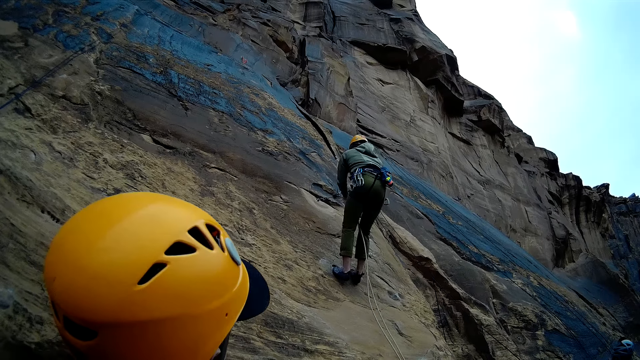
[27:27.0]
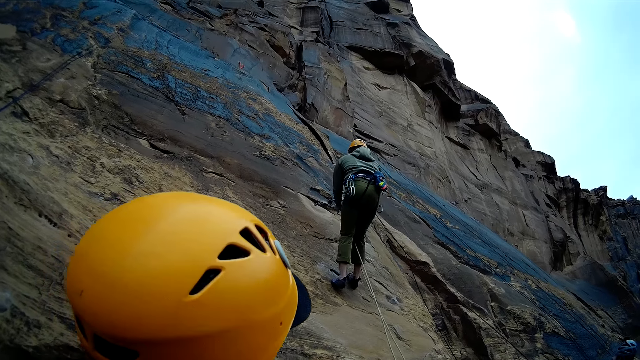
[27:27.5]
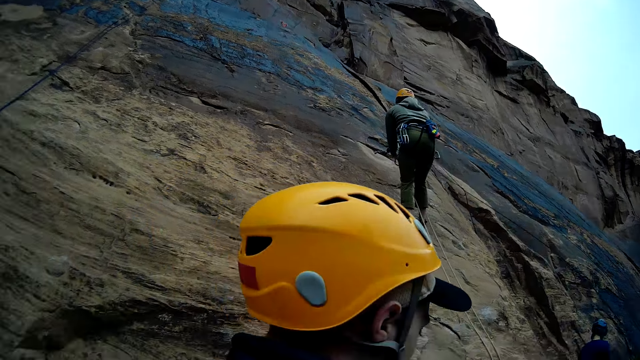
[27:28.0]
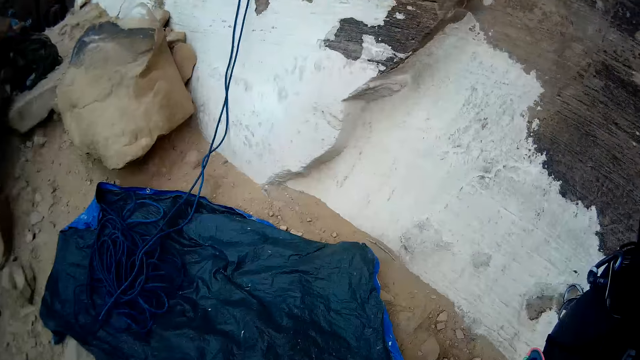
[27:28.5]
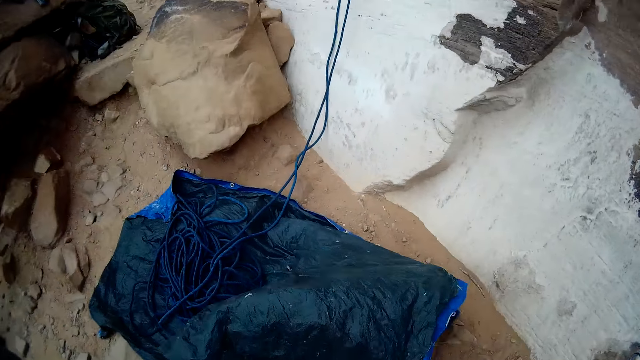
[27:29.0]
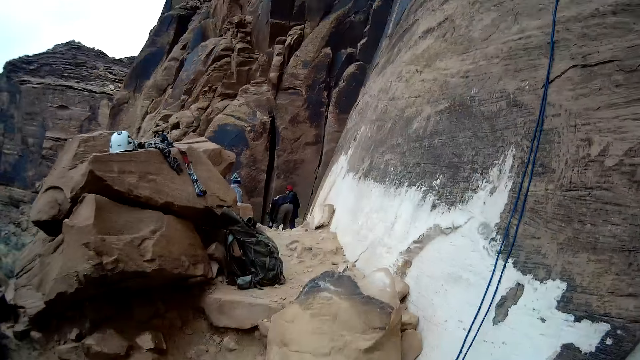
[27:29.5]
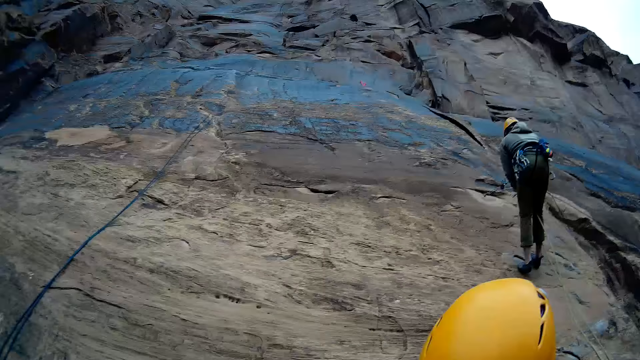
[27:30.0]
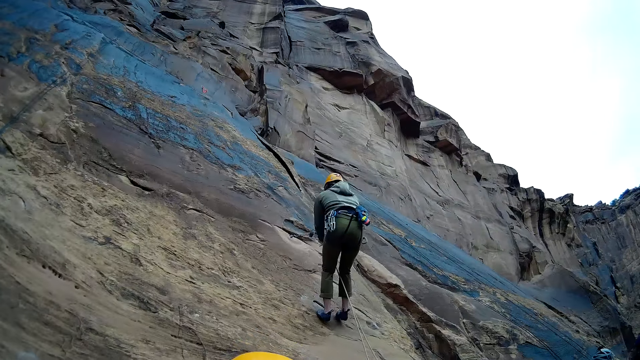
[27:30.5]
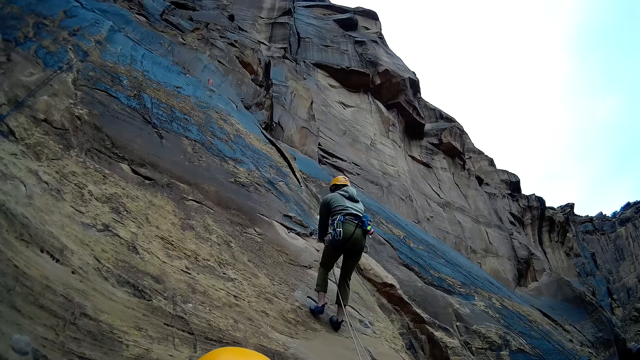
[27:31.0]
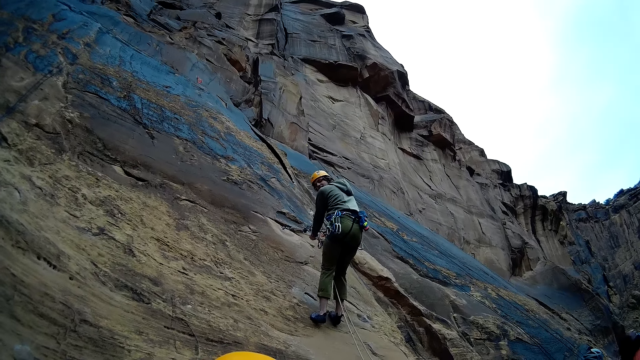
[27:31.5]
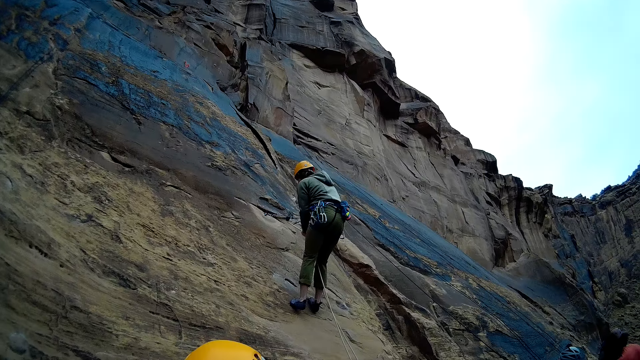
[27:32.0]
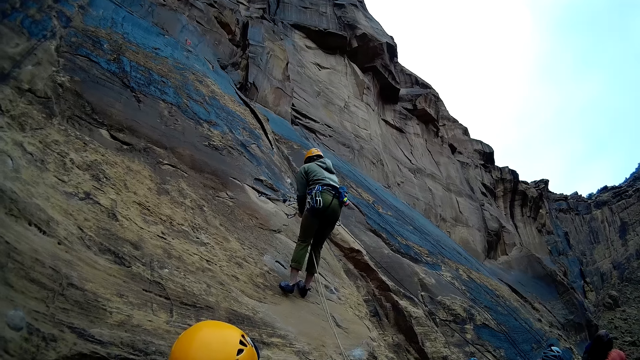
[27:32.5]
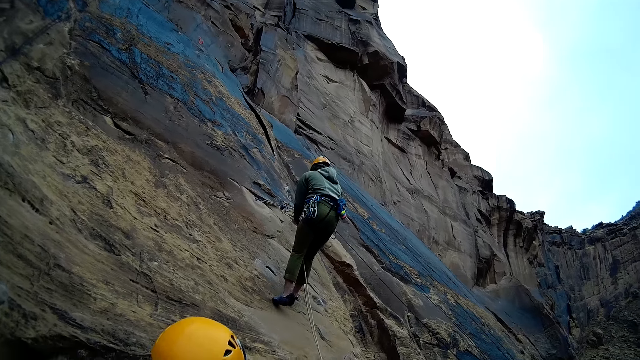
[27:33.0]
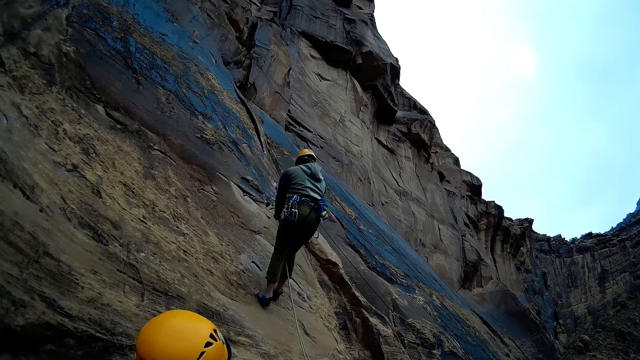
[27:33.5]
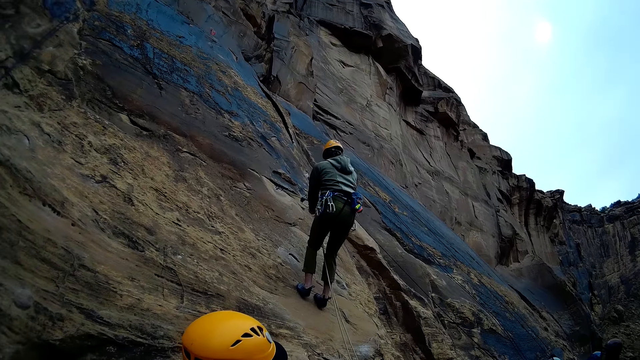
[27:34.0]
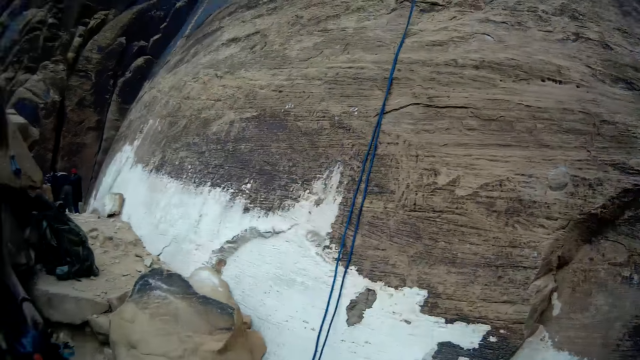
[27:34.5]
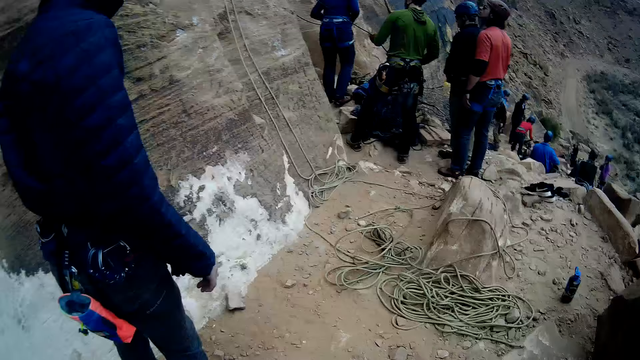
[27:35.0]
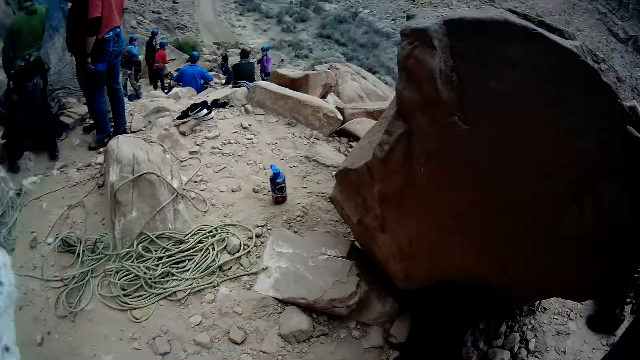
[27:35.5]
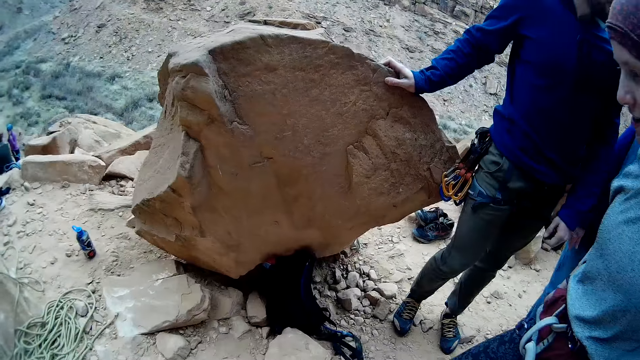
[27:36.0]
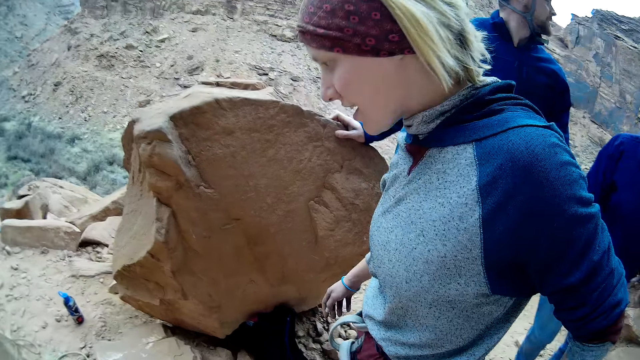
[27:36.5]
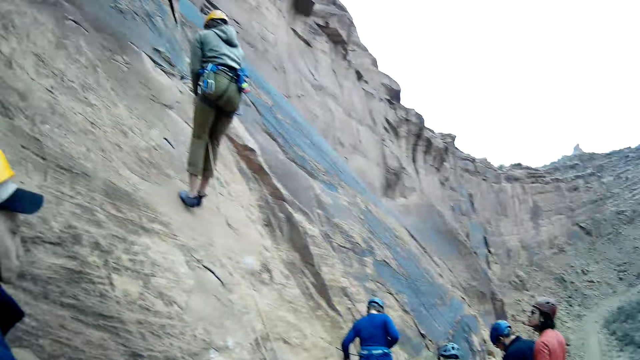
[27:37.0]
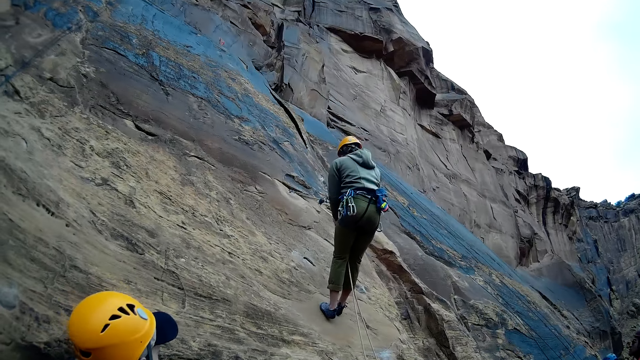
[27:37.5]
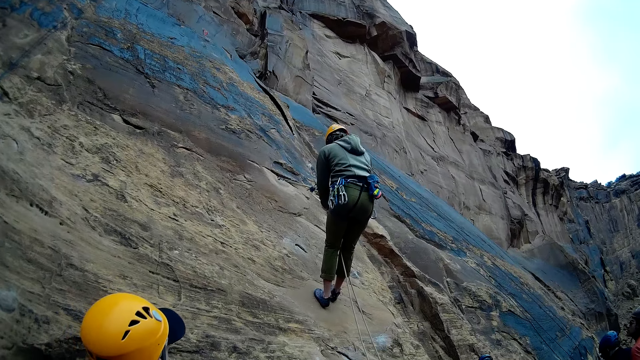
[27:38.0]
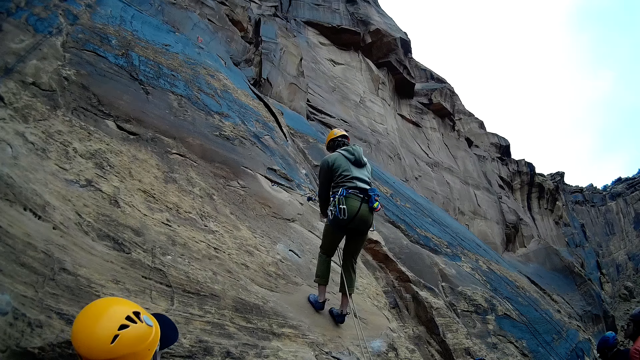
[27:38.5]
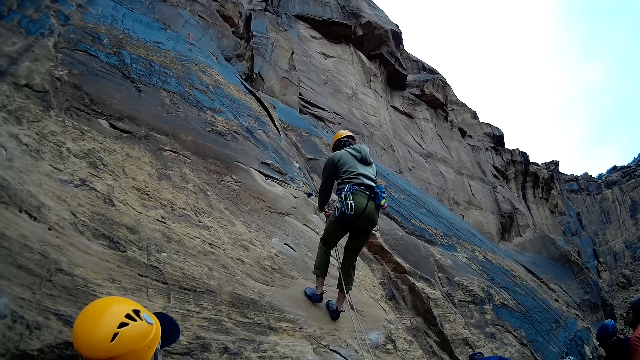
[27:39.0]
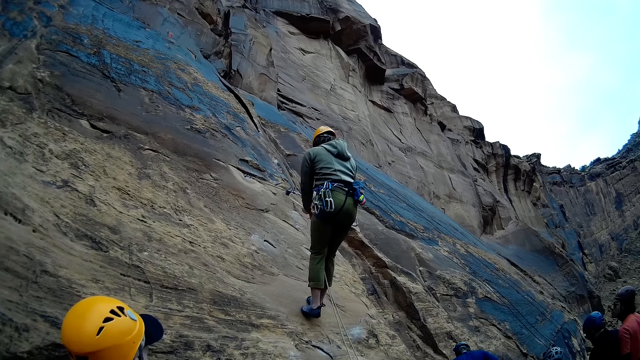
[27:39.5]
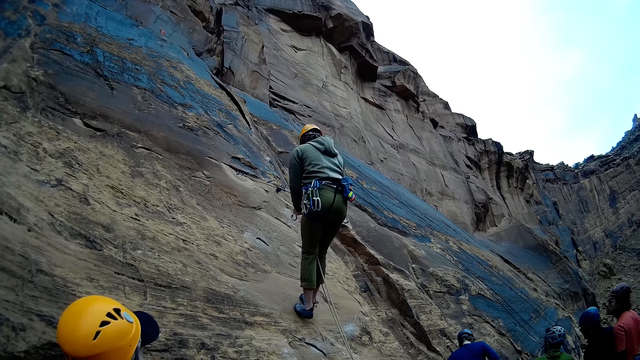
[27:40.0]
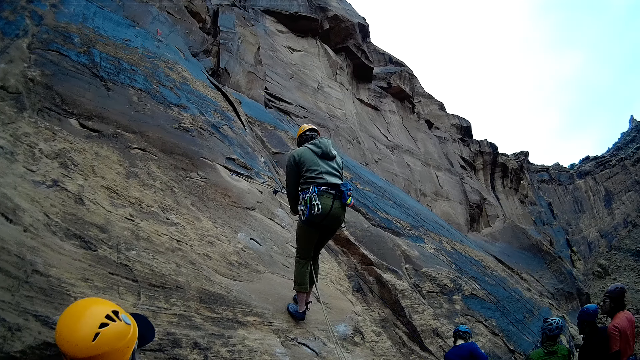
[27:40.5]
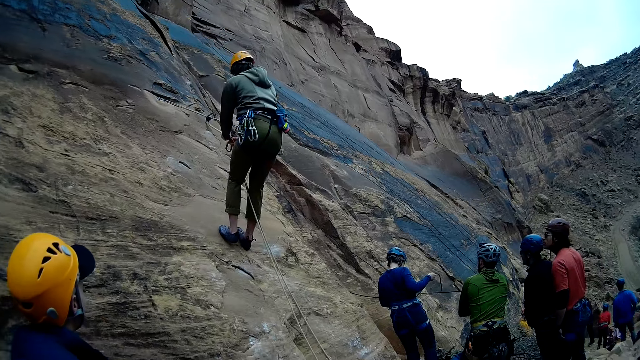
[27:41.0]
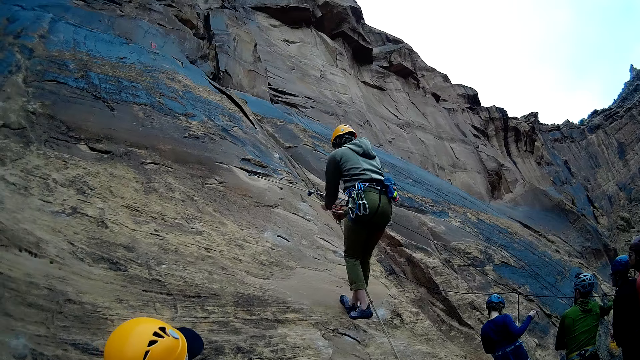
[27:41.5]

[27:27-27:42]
The camera wearer looks around. A man climbs the mountain. The man descends the mountain. The camera wearer looks around. The man climbs down the mountain.

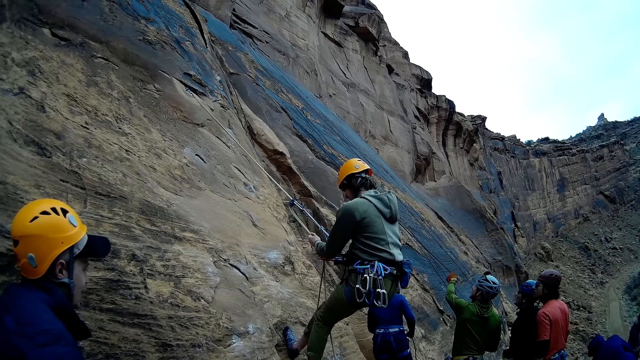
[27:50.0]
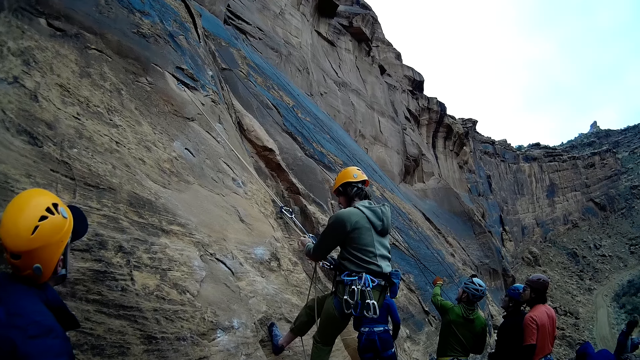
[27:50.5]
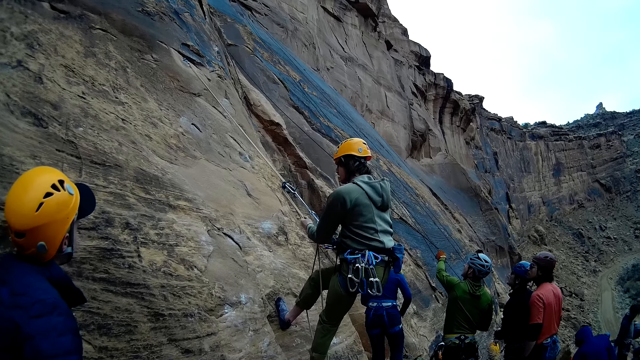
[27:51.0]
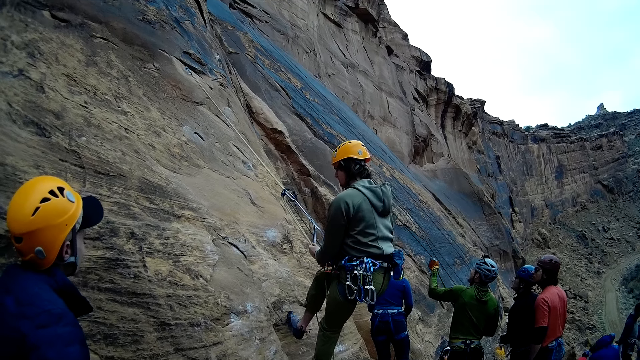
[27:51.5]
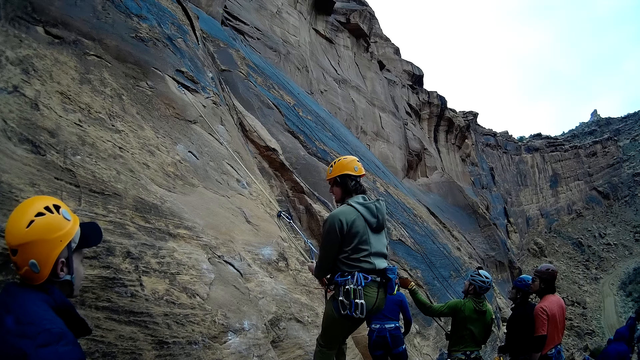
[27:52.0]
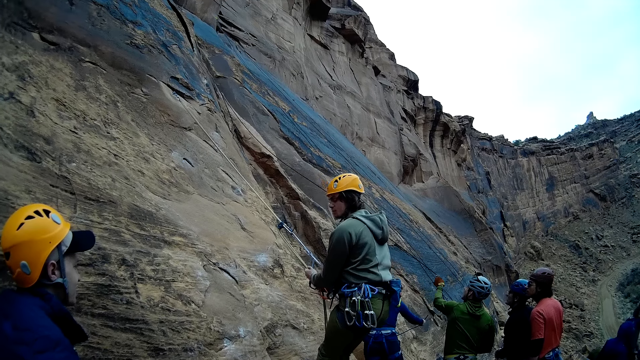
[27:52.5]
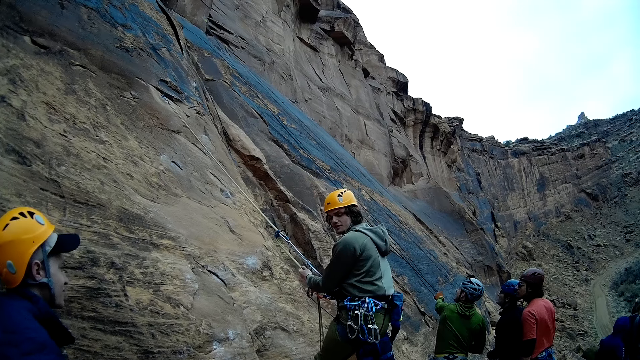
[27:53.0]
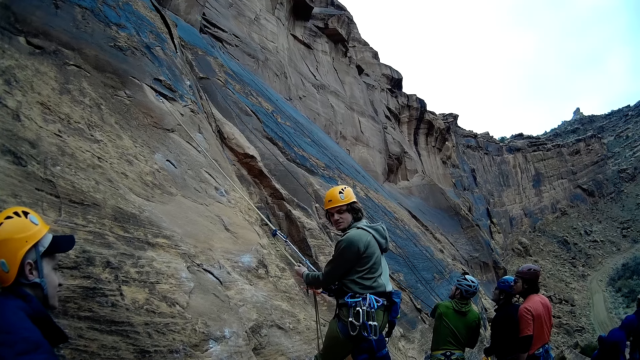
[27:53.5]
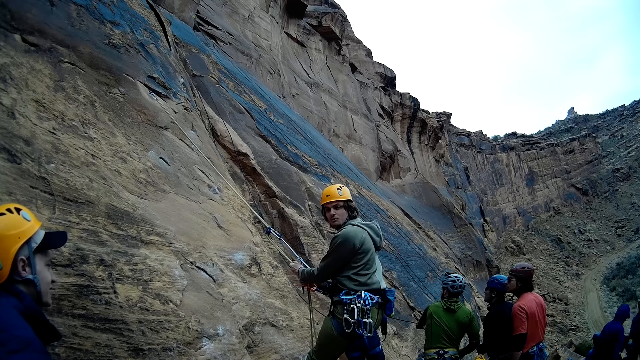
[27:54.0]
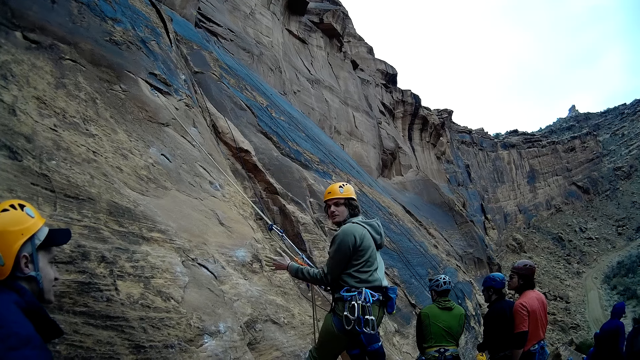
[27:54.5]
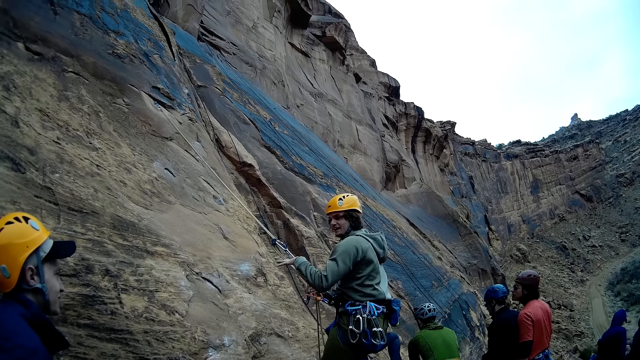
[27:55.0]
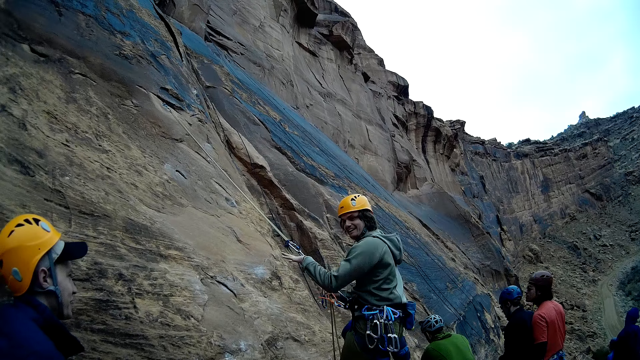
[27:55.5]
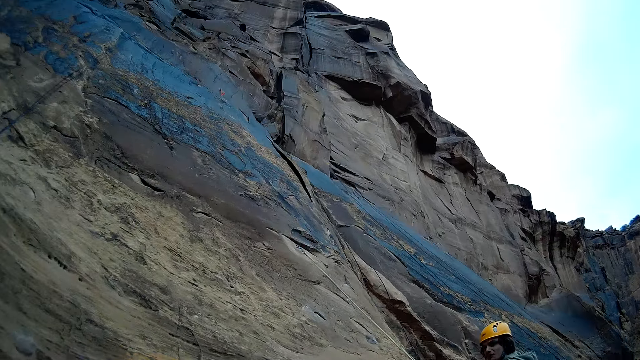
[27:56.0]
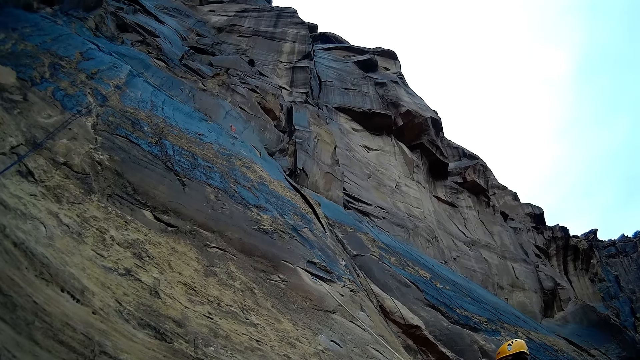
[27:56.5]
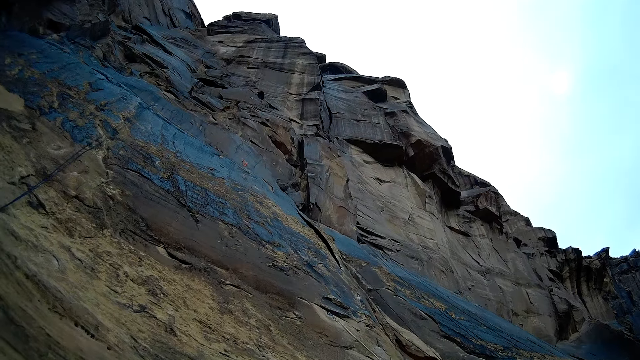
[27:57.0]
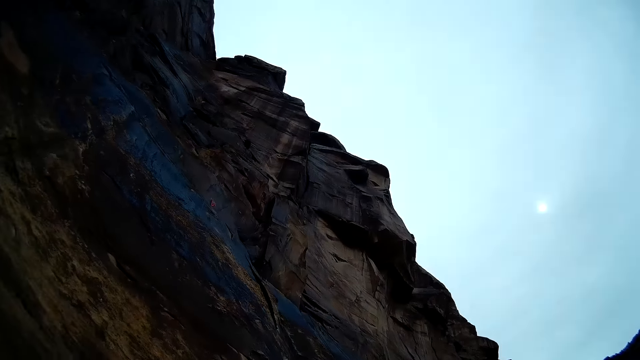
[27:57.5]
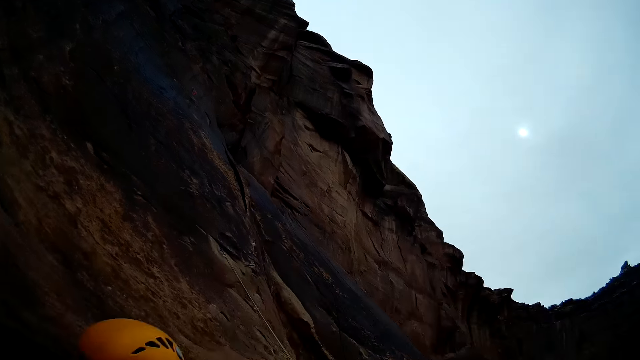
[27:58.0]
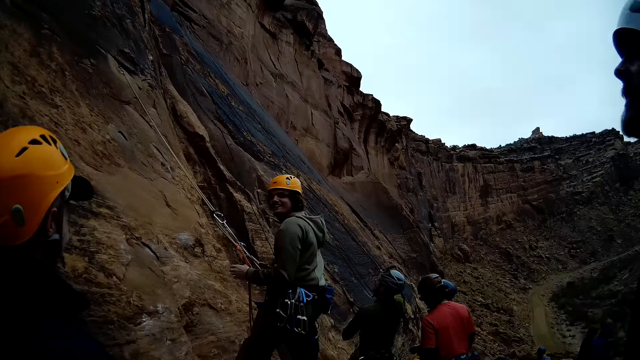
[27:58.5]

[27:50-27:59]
The camera wearer discusses with the mountain climber. The mountain climber converses with the camera wearer. The camera wearer looks up the mountain.
